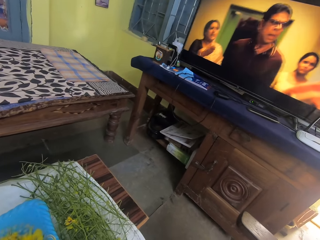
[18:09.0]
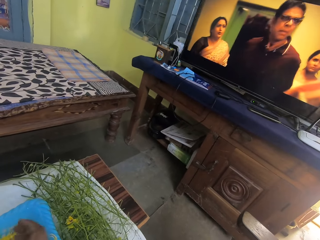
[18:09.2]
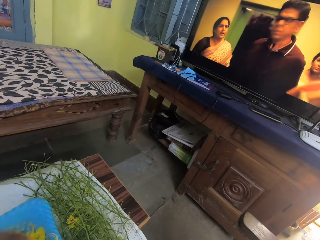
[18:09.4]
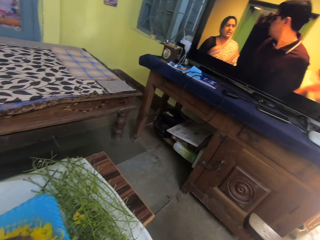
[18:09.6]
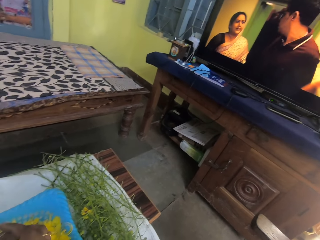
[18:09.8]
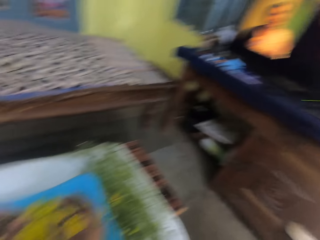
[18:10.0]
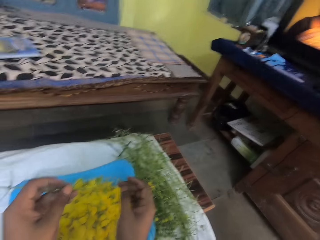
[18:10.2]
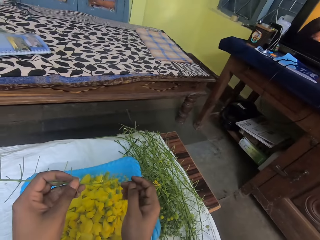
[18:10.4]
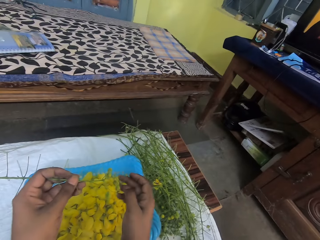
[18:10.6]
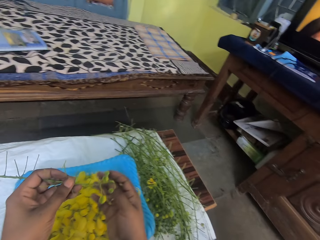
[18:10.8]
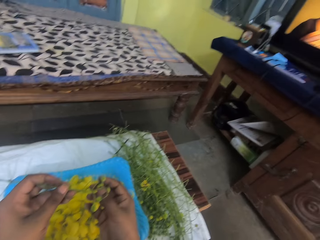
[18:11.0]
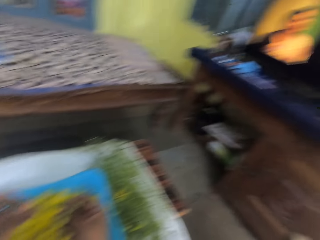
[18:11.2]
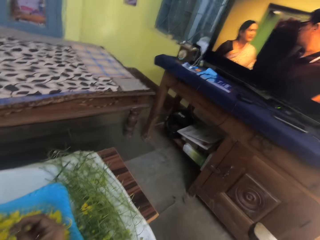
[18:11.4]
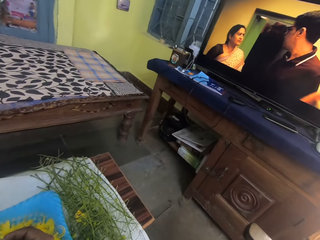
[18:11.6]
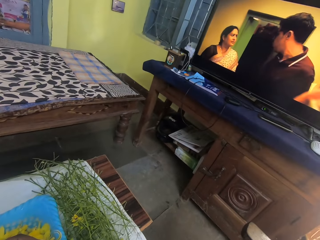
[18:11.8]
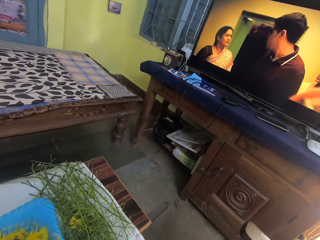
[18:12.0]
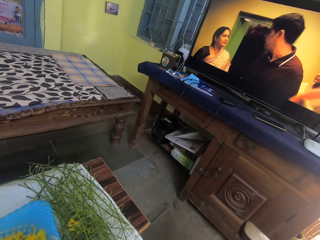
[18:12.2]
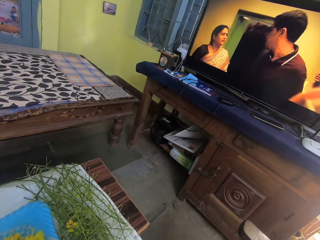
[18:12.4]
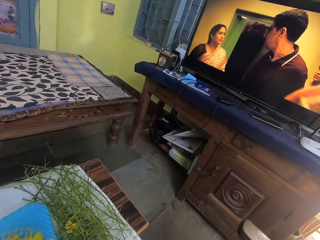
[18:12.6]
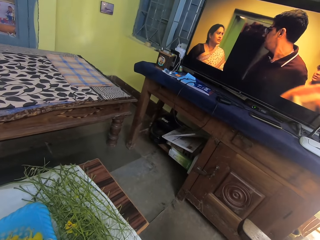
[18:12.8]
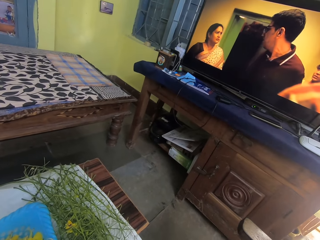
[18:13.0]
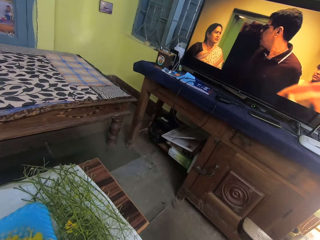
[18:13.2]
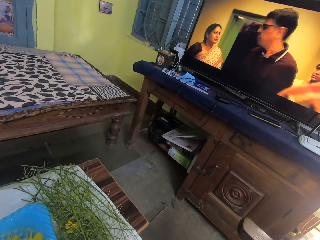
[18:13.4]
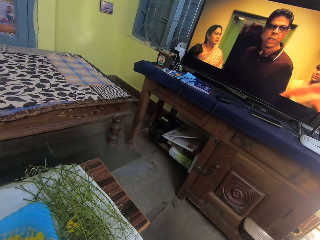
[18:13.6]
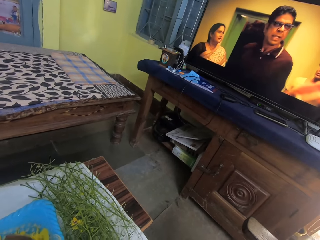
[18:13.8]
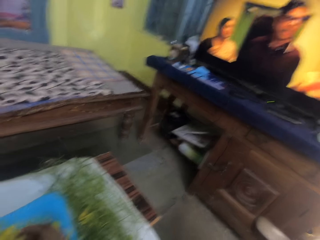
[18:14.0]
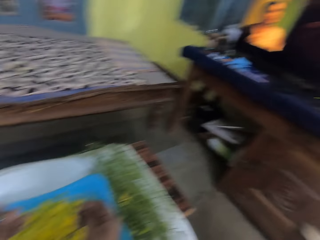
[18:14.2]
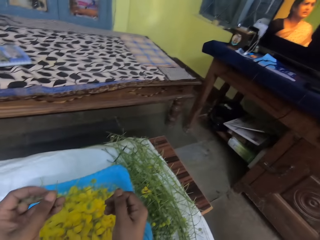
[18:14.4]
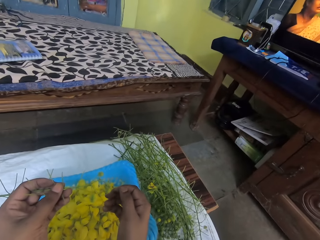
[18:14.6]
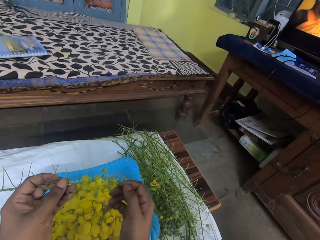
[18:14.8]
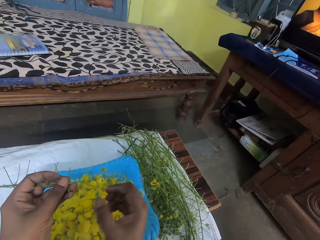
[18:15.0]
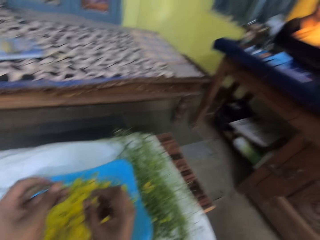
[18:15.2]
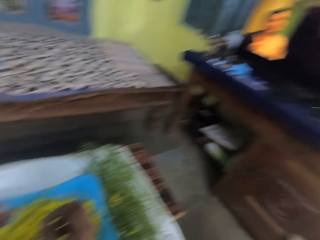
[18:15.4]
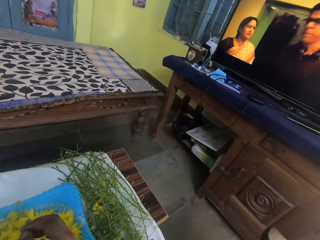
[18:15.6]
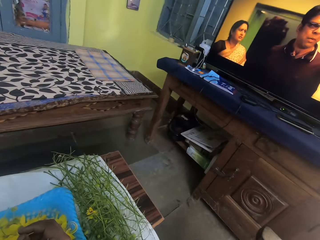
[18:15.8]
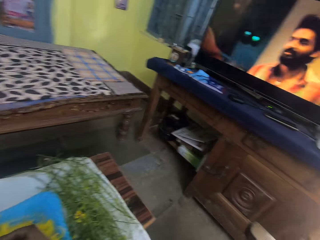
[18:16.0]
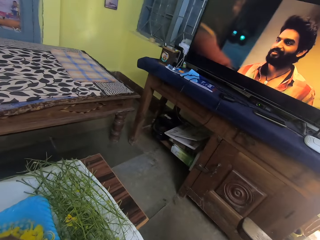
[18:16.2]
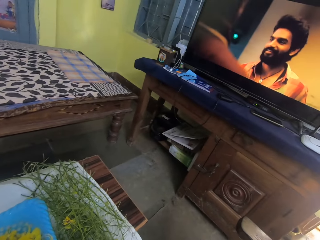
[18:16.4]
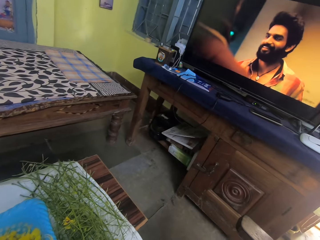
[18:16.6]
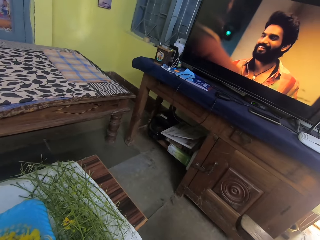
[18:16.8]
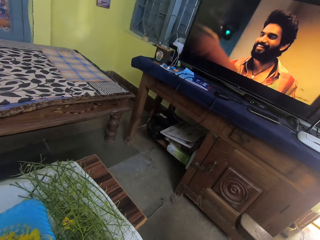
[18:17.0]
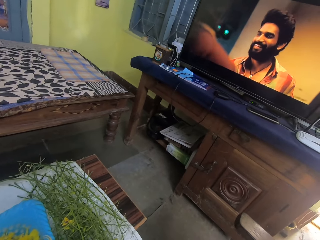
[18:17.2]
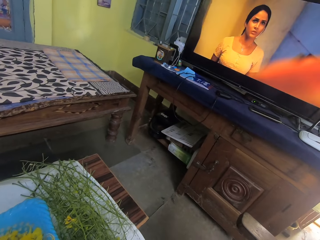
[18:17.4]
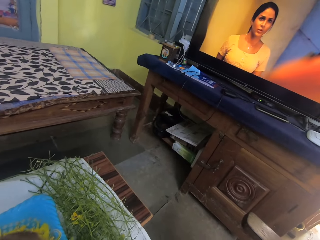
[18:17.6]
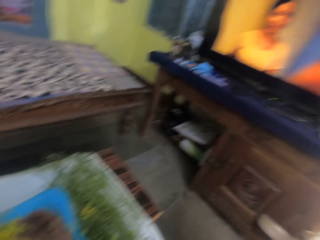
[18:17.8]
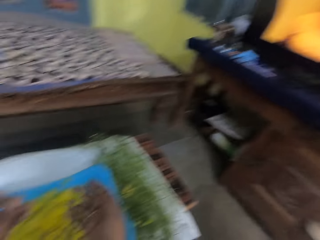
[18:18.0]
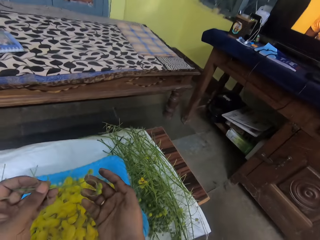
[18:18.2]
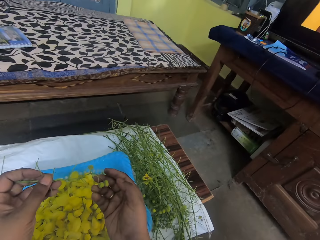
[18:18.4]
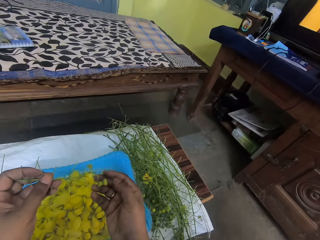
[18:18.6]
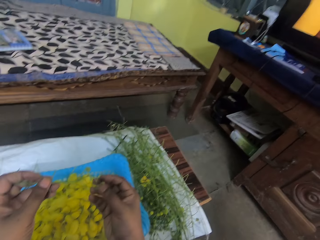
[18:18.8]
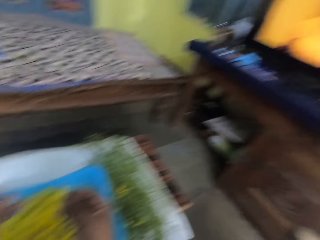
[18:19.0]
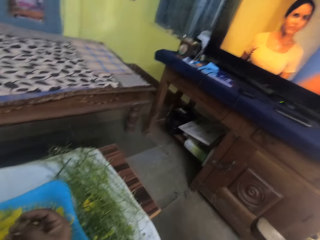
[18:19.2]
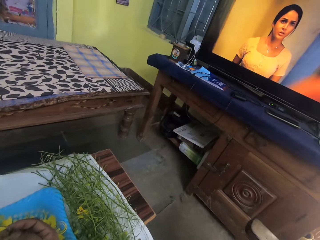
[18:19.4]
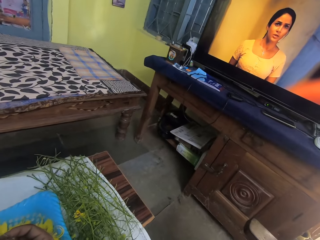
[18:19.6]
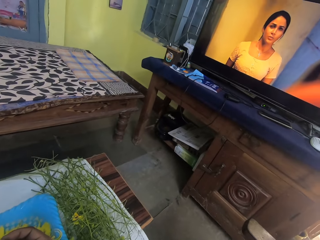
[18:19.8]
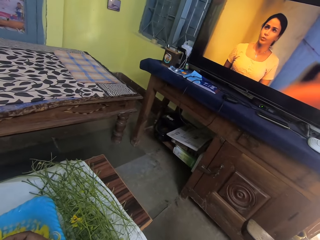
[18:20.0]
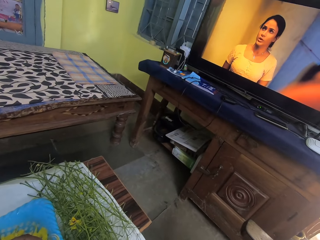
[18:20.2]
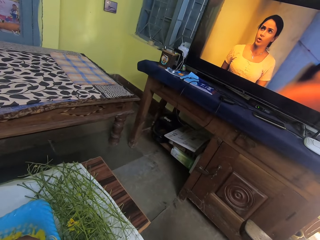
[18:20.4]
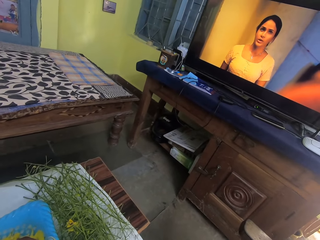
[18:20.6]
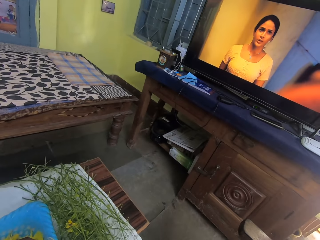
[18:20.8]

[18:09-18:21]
The camera wearer holds the flowers. They look at the television.

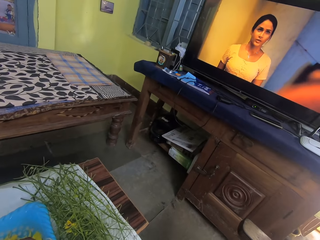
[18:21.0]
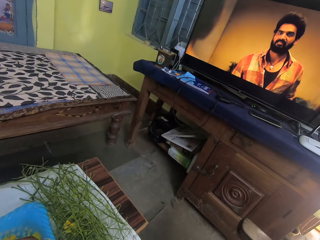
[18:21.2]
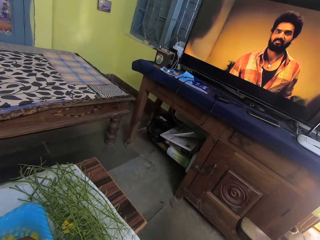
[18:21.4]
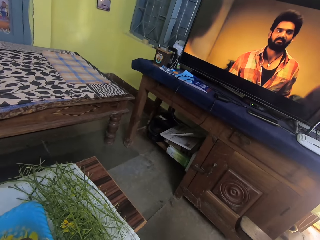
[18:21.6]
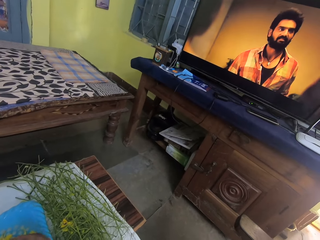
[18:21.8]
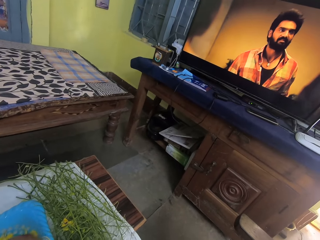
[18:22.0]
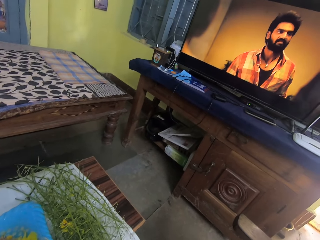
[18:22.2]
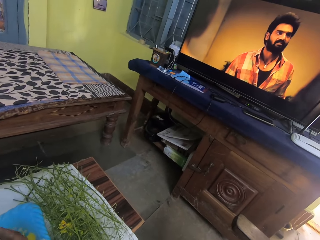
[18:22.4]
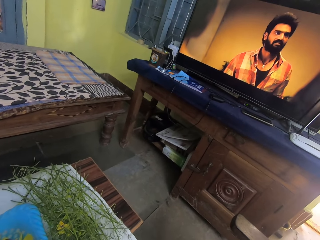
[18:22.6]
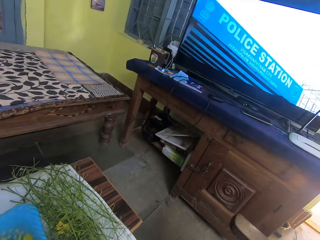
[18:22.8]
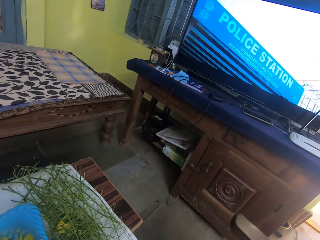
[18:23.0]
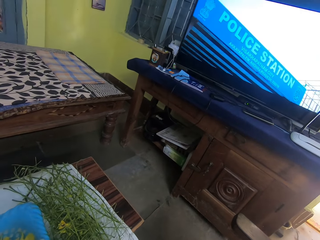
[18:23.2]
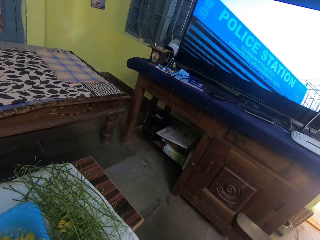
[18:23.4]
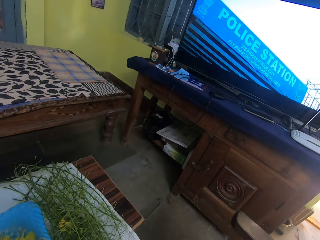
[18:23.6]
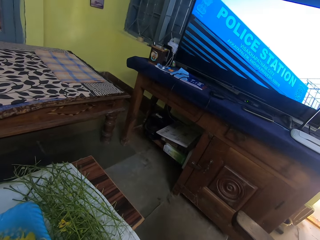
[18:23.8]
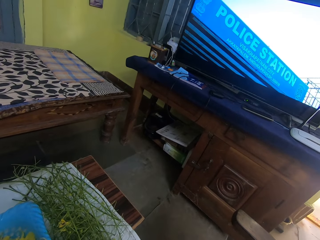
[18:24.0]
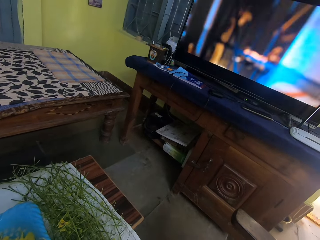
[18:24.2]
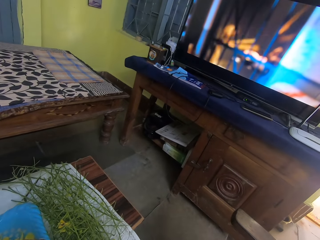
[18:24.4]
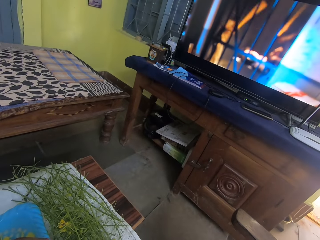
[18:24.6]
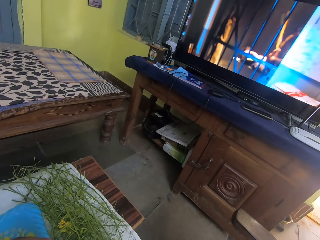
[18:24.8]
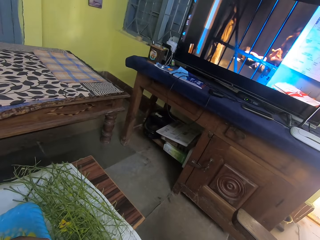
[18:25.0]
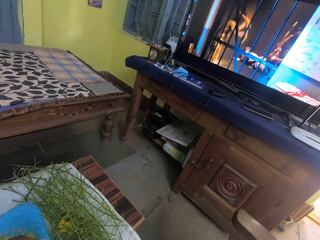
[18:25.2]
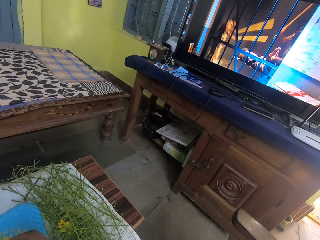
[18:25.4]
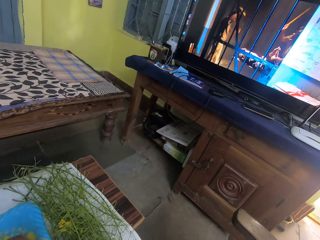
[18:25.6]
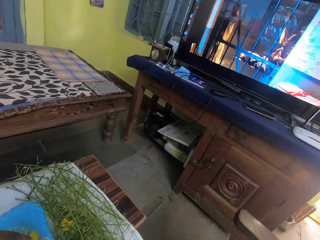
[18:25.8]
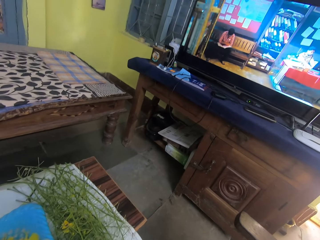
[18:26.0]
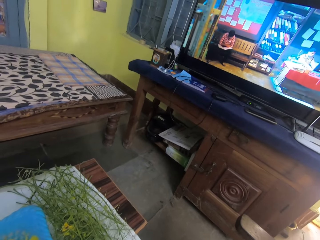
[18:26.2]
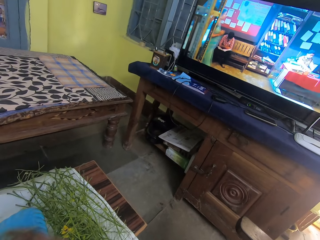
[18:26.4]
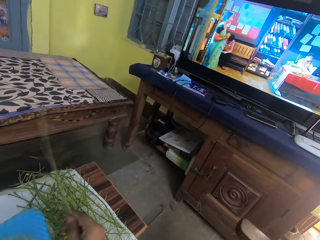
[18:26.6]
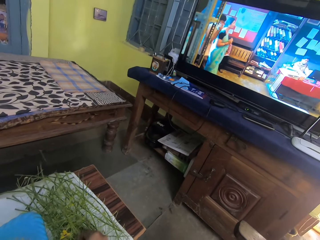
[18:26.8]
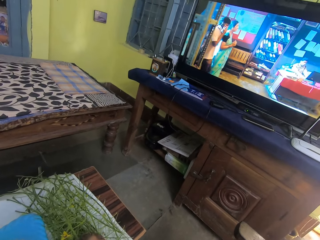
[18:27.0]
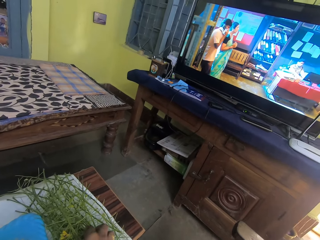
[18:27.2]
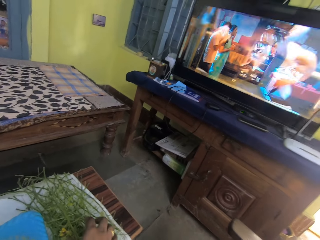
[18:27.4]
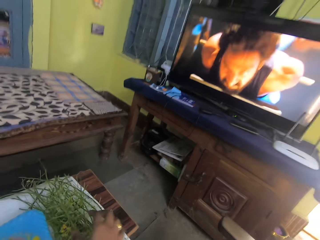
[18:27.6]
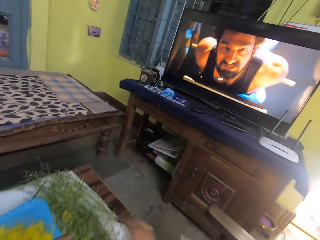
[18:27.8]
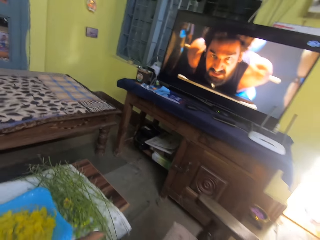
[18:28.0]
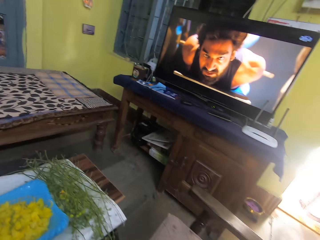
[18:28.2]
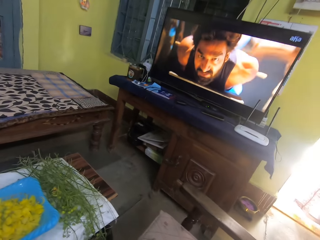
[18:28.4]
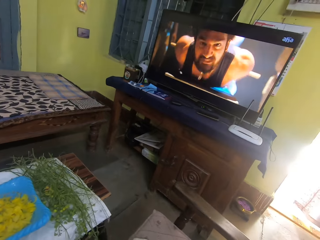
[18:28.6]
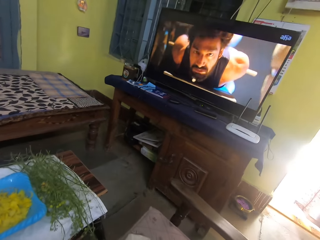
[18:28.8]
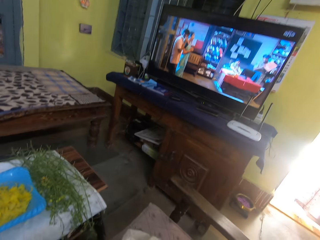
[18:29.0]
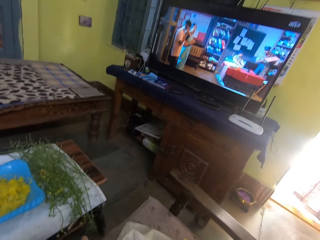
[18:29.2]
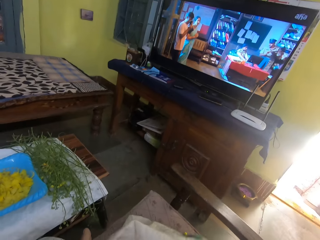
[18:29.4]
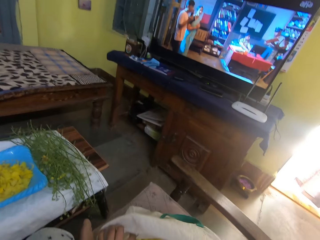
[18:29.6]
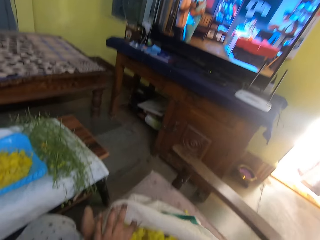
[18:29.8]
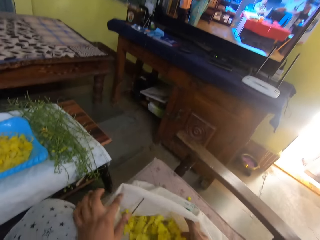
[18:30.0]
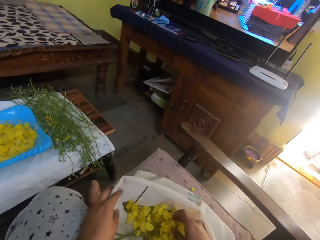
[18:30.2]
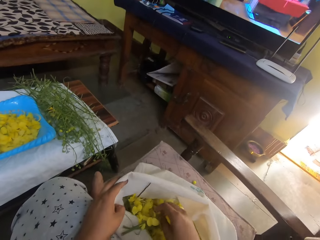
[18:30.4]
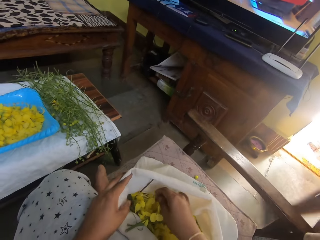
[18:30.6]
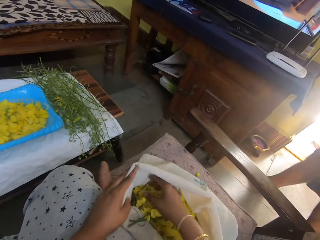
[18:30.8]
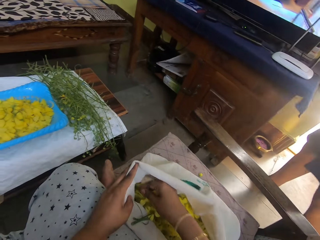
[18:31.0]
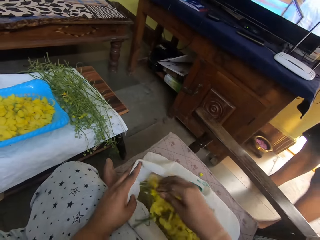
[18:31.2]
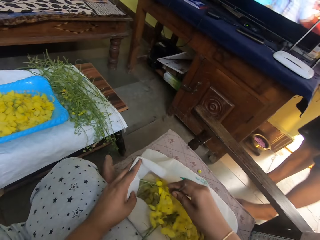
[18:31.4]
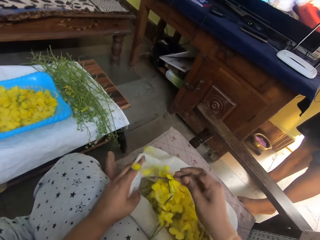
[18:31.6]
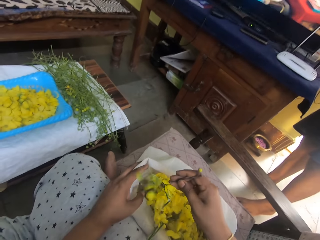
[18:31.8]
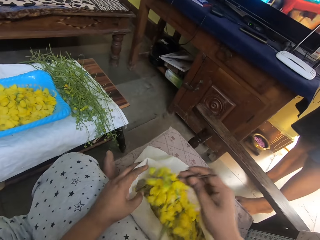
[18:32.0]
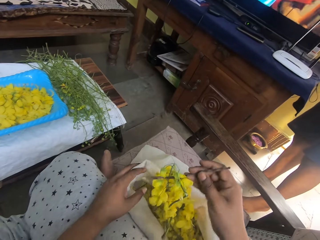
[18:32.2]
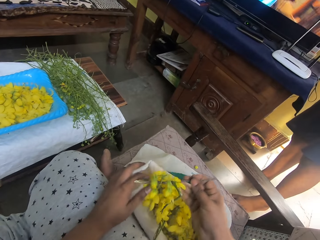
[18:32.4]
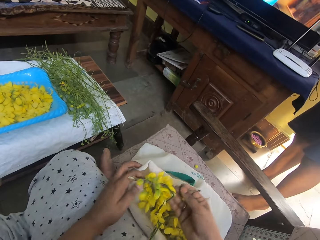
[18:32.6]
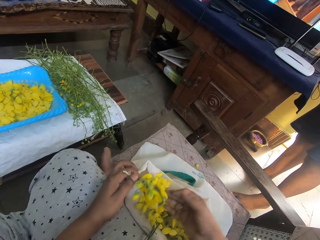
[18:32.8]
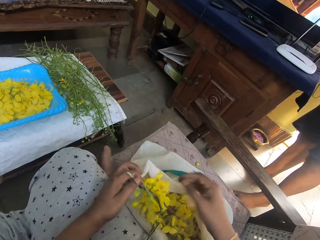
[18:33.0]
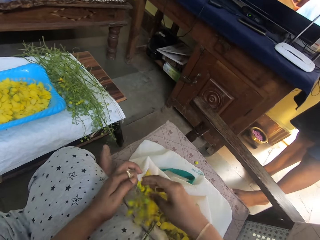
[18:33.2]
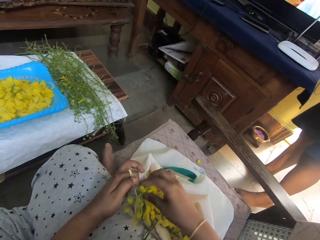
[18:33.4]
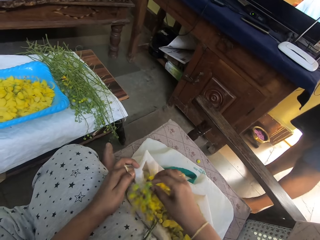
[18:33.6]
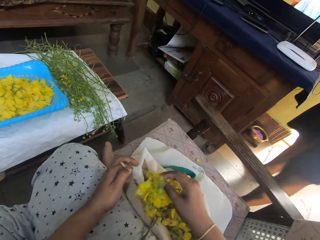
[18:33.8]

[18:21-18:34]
The camera wearer drops the evening primrose stem in her right hand on the table. She holds a bag on a stool with her left hand. A man stands beside the TV set. The camera wearer takes evening primroses from the bag on the stool with her right hand. She passes the evening primroses in her right hand to her left hand. She removes an evening primrose from the evening primroses in her left hand with her right hand.
